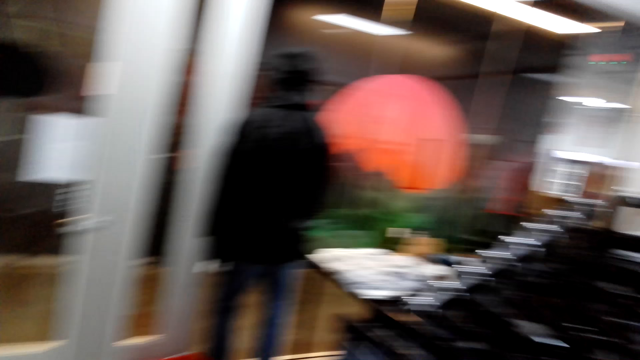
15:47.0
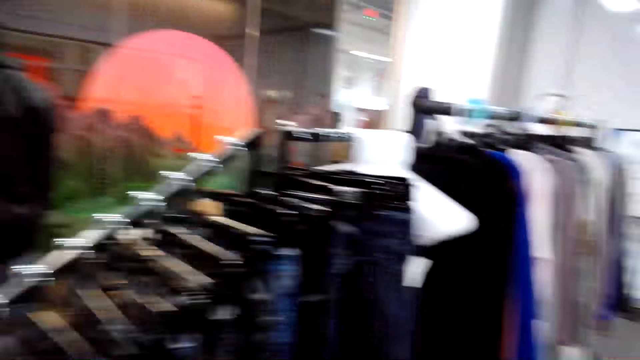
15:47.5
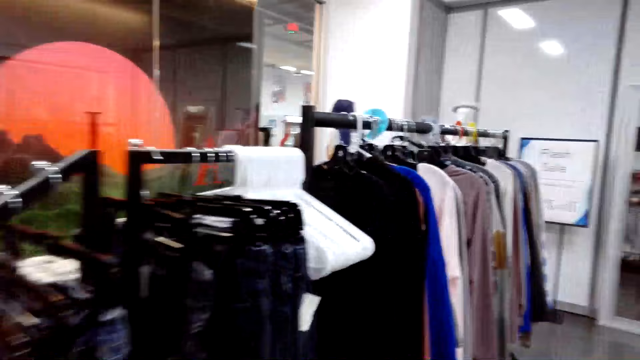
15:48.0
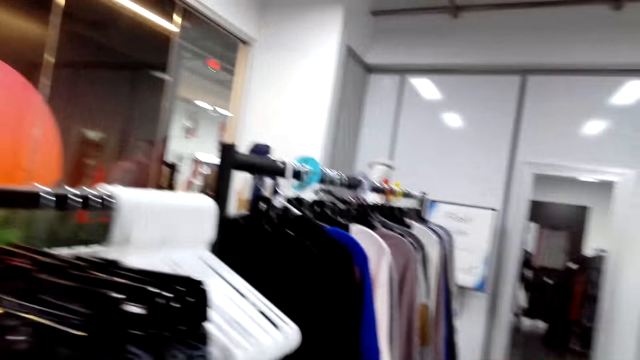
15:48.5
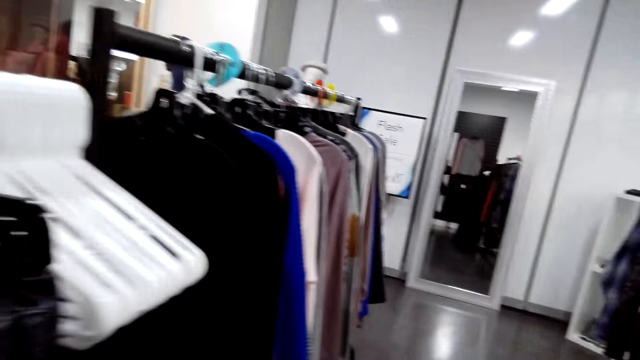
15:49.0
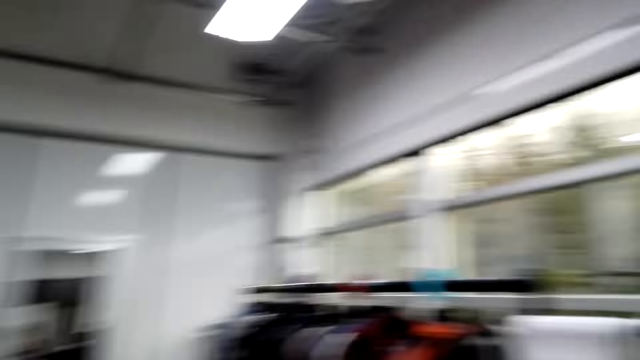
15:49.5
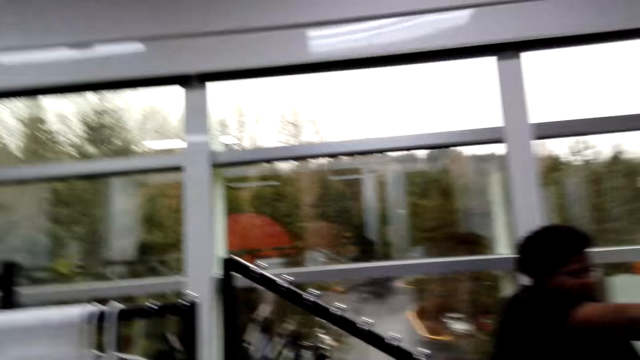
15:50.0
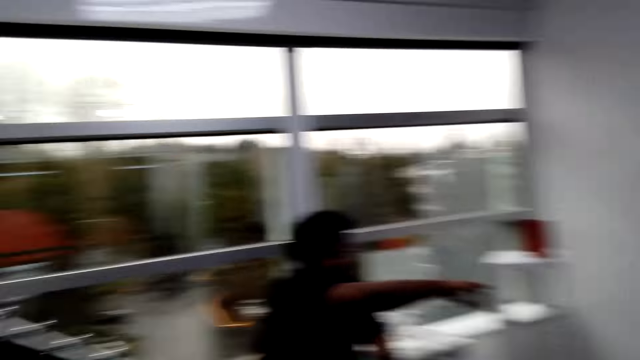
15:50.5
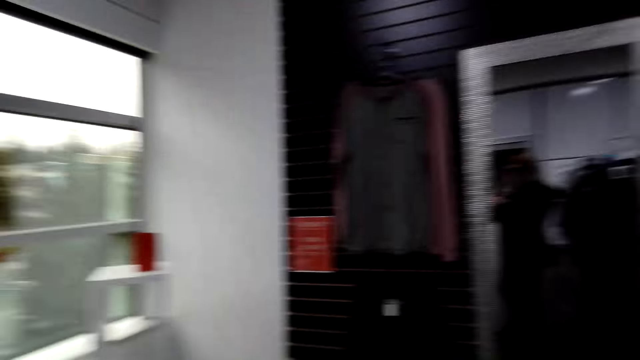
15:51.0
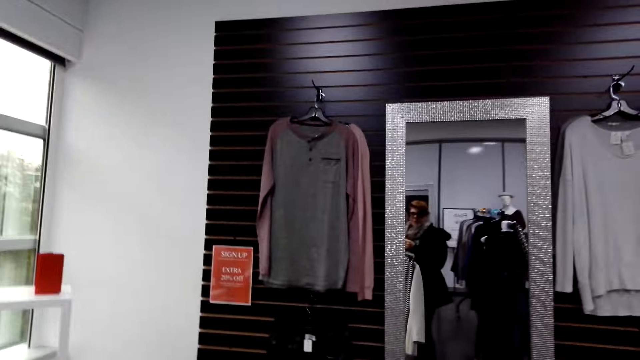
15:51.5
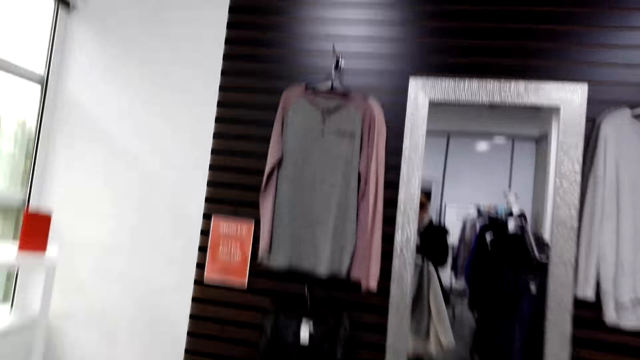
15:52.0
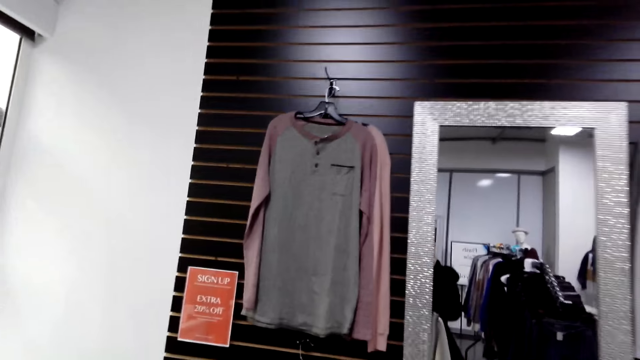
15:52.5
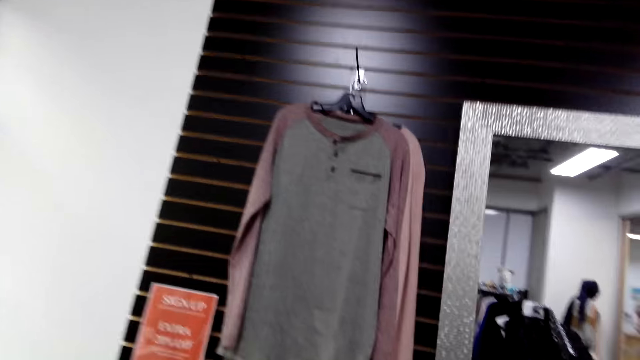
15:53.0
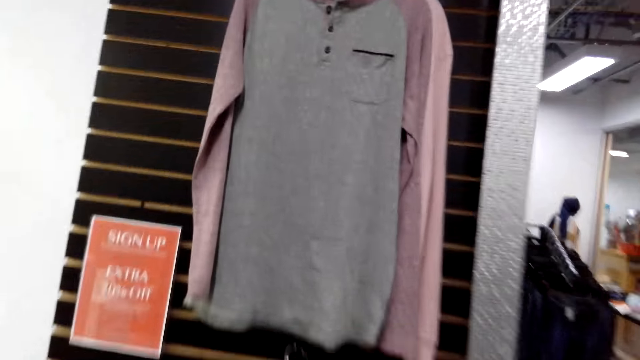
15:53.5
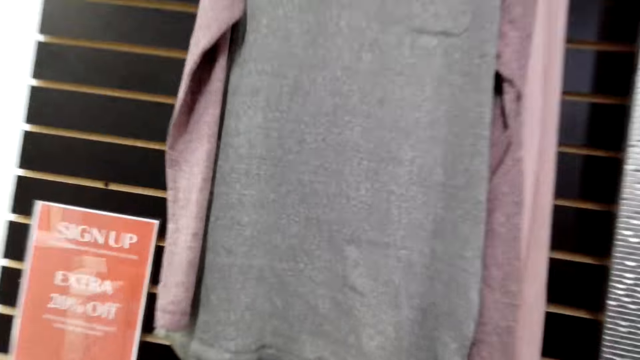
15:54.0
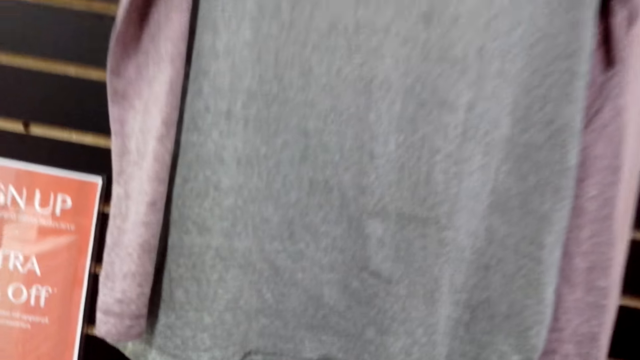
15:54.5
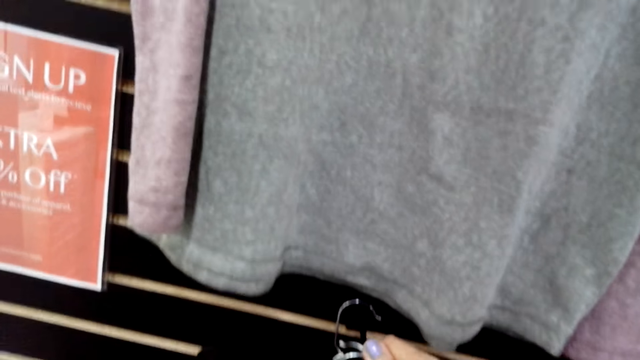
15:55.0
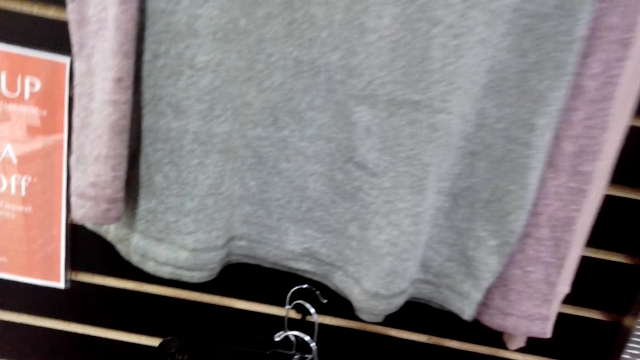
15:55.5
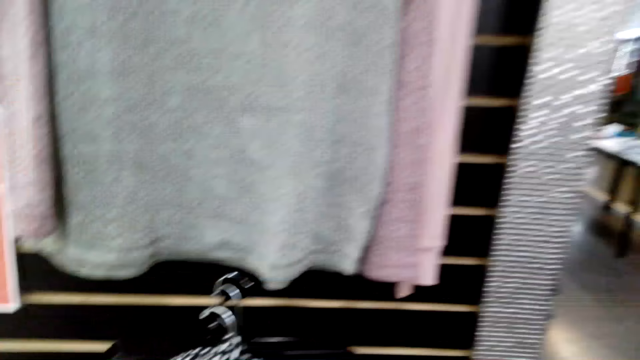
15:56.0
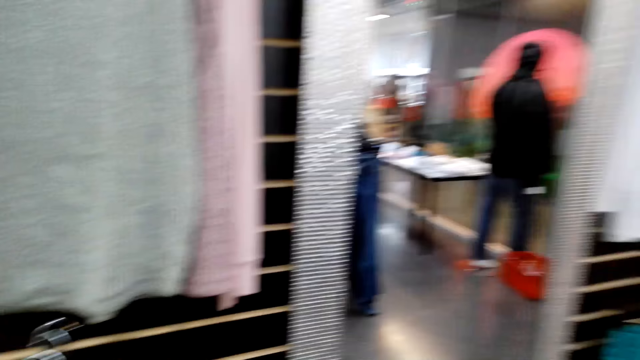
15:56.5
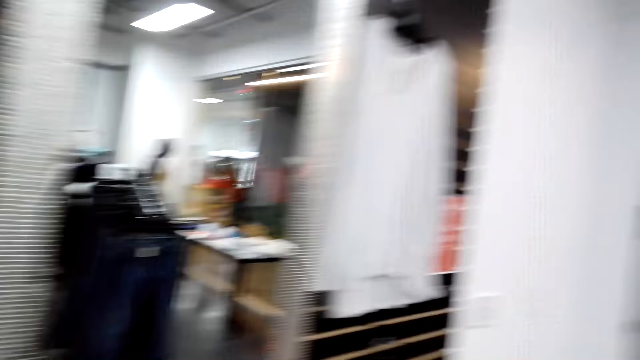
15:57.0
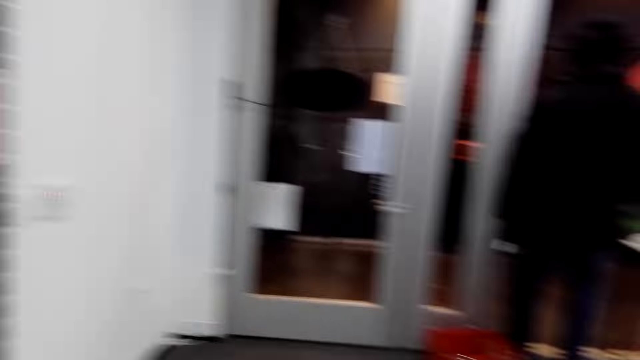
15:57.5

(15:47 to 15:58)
The camera wearer walks forward. A man converses with the camera wearer. The camera wearer turns back. They walk forward. They converse with the man. They hang clothes on the wall. They turn right.

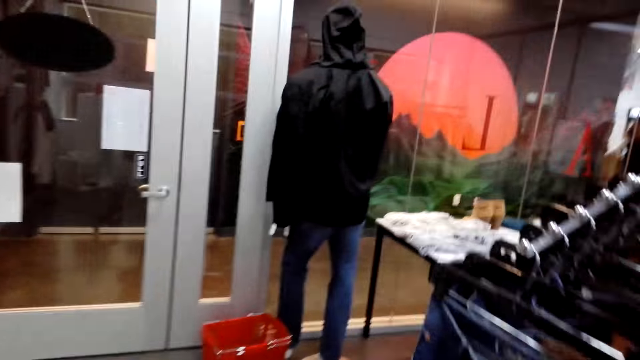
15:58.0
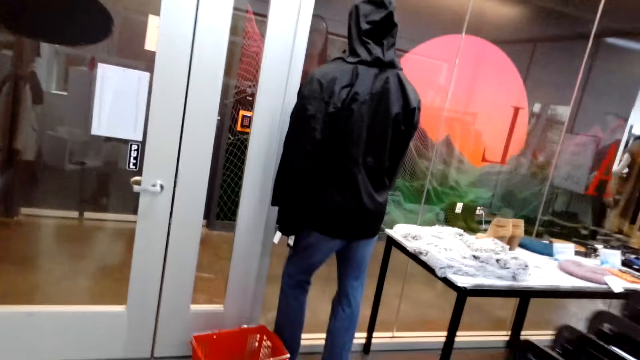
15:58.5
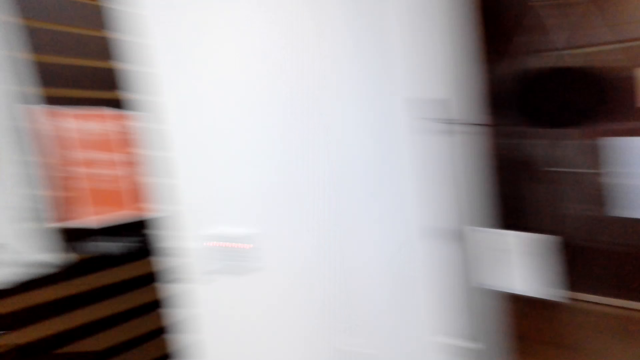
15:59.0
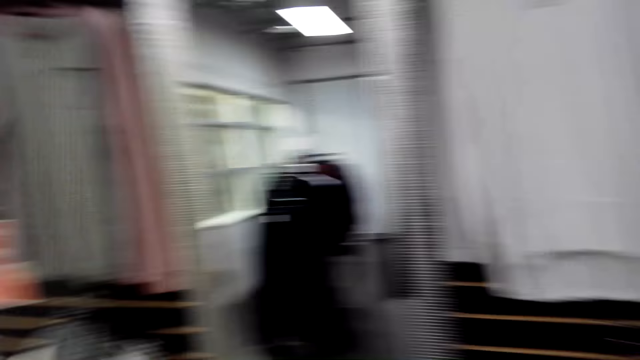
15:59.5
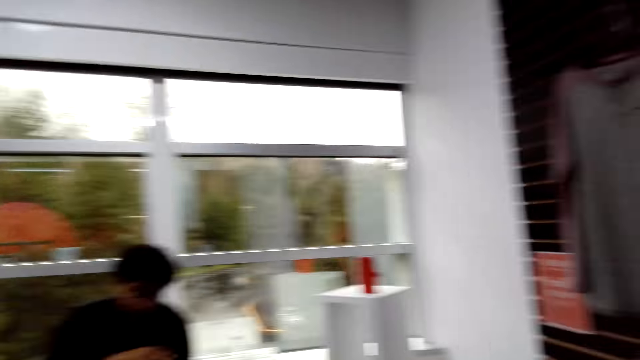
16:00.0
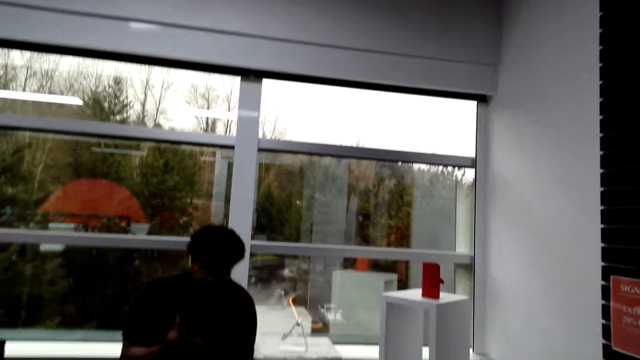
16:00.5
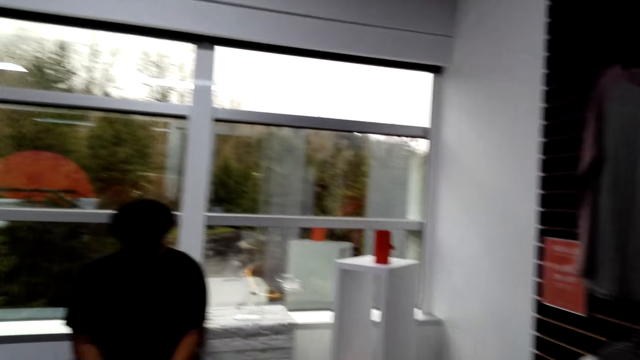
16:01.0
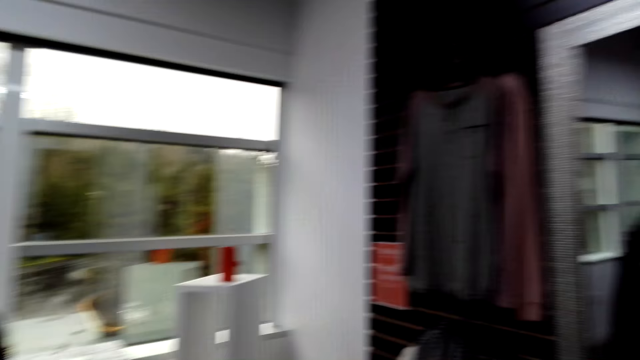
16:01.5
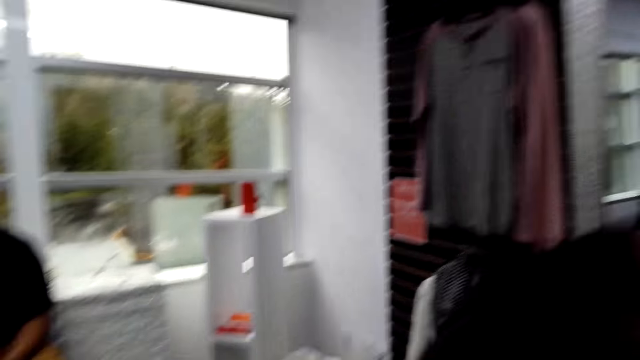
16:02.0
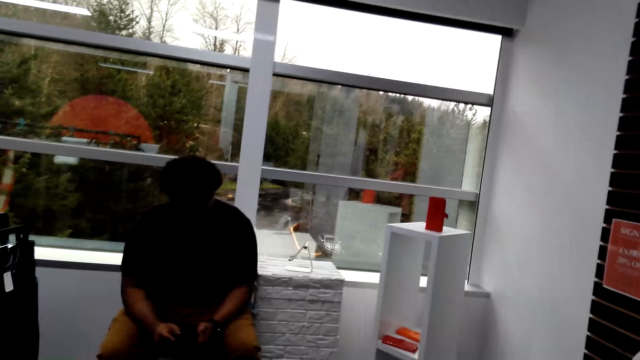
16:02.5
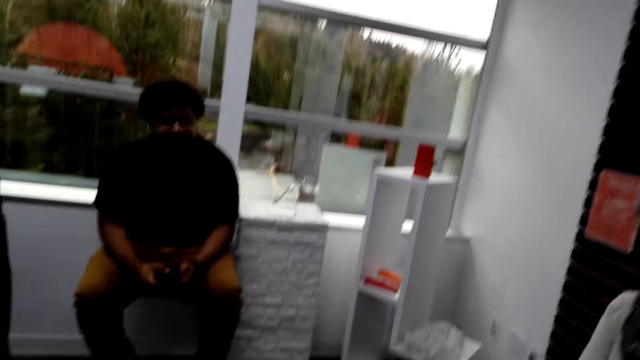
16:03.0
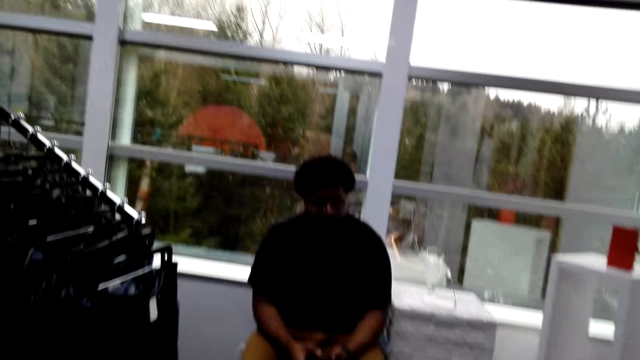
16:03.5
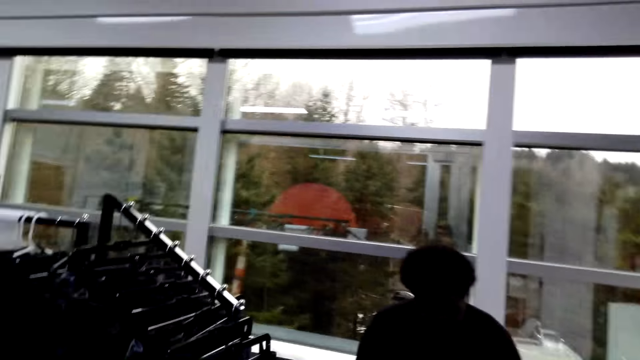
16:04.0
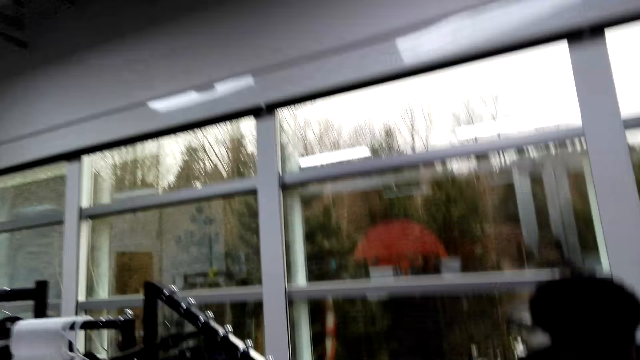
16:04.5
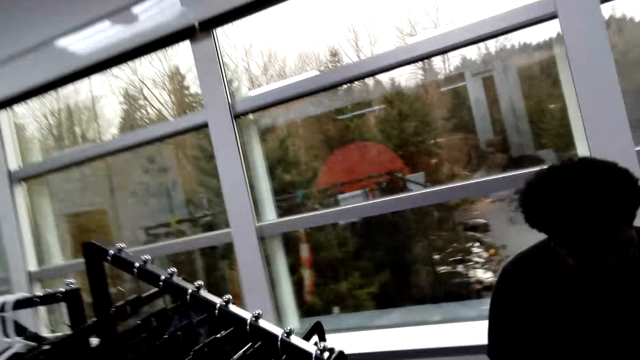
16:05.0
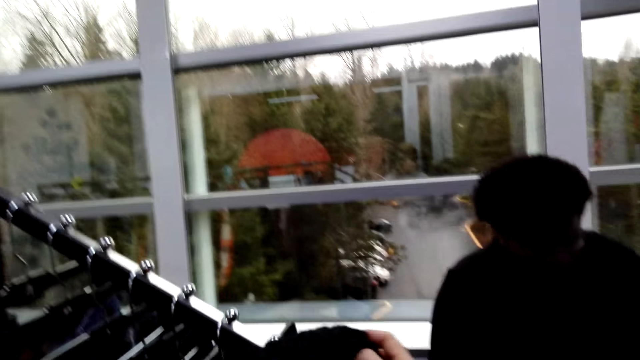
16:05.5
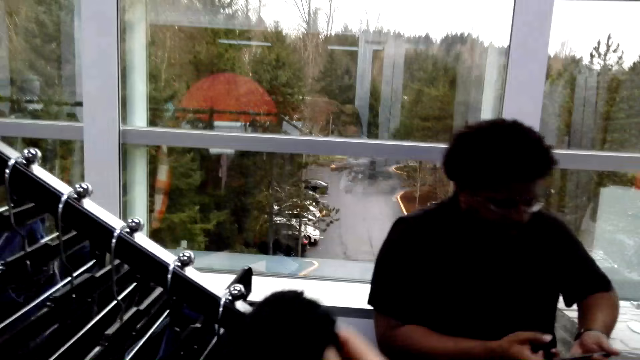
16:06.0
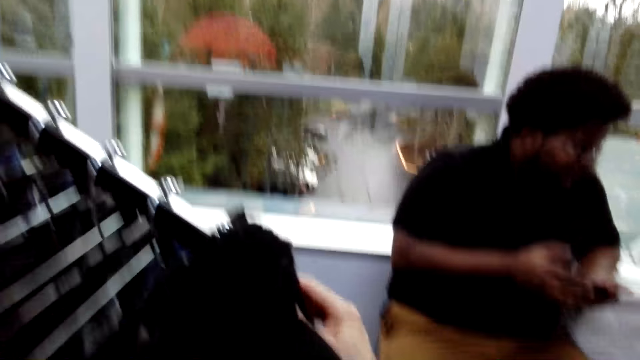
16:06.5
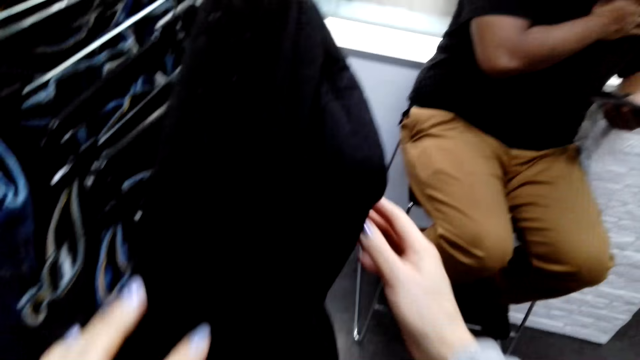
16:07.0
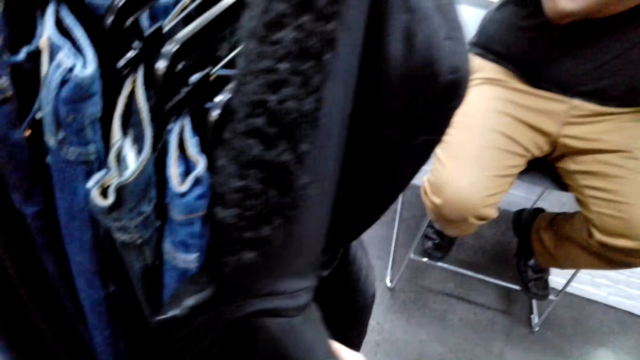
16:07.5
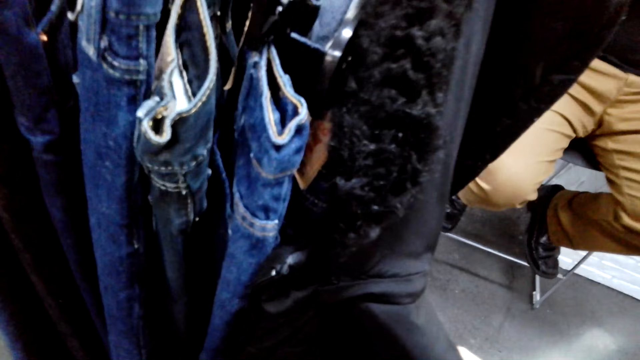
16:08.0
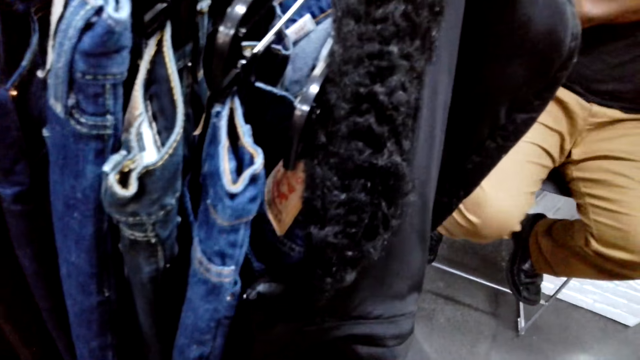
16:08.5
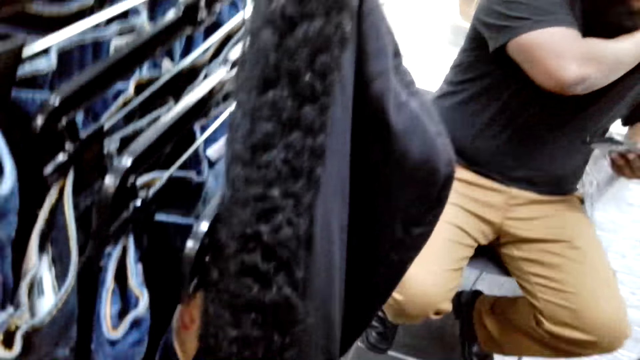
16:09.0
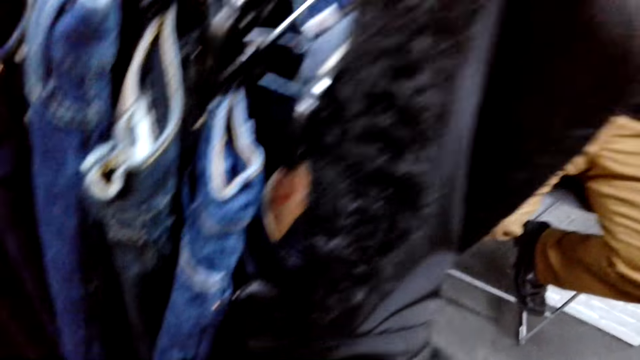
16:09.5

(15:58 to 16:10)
The camera wearer walks forward. A man converses with the camera wearer. The camera wearer turns back. They look forward. They look right. They look forward. They converse with the man. They walk forward. They hang a jacket on the stand. They touch the hanger on the fabric holder.
